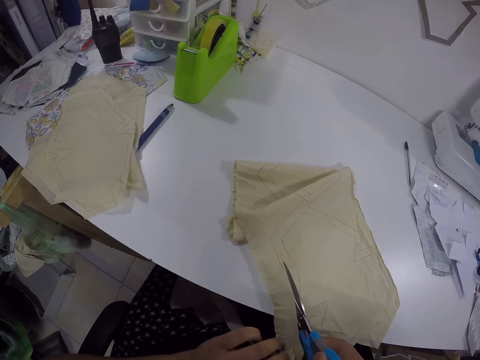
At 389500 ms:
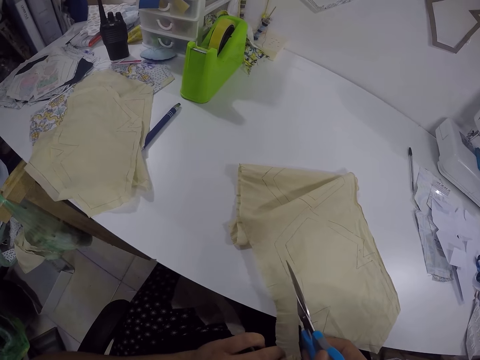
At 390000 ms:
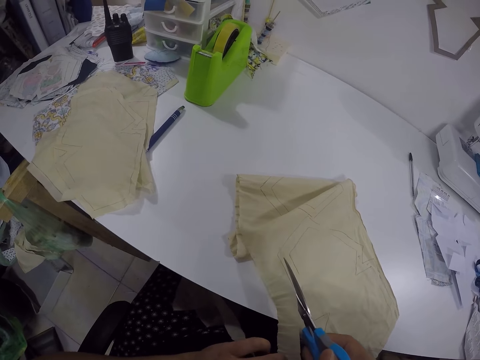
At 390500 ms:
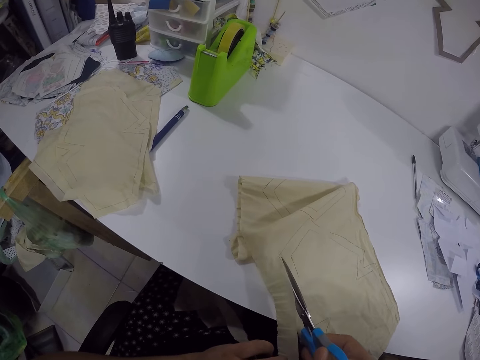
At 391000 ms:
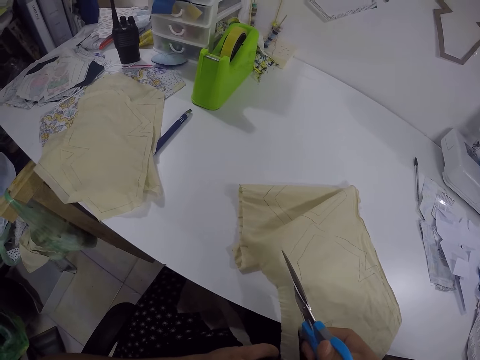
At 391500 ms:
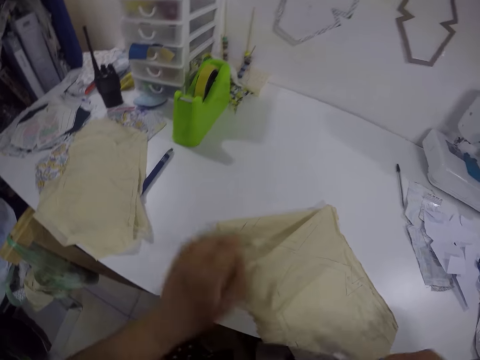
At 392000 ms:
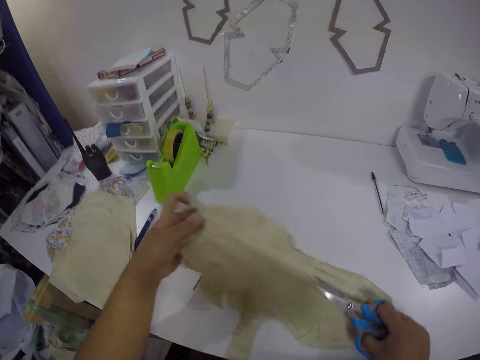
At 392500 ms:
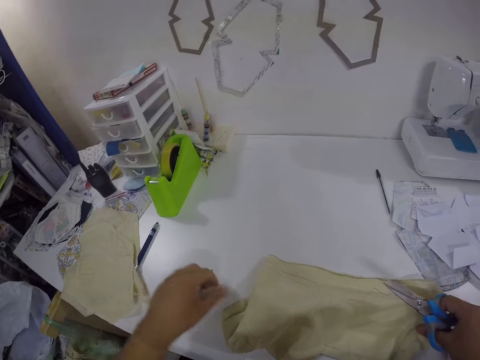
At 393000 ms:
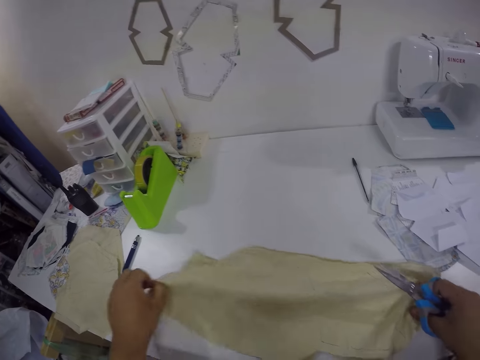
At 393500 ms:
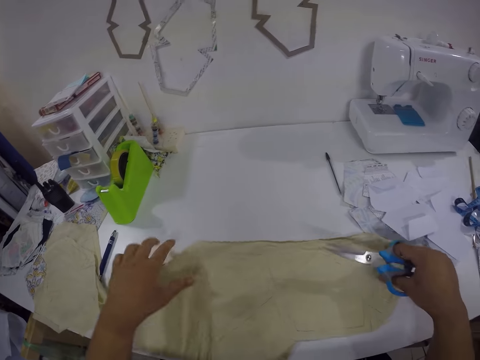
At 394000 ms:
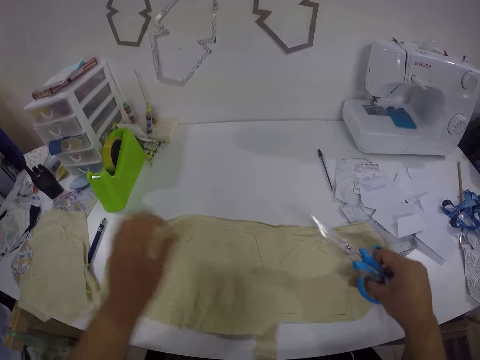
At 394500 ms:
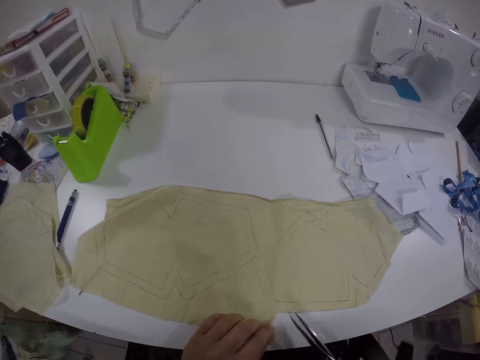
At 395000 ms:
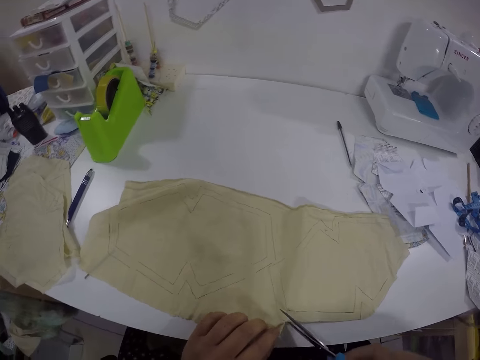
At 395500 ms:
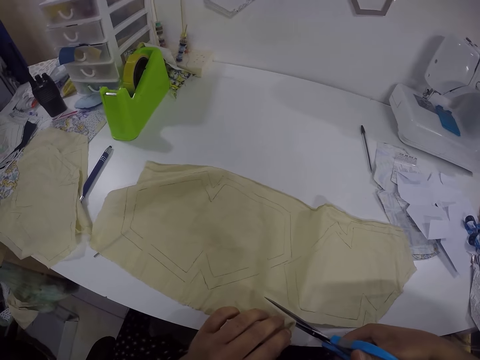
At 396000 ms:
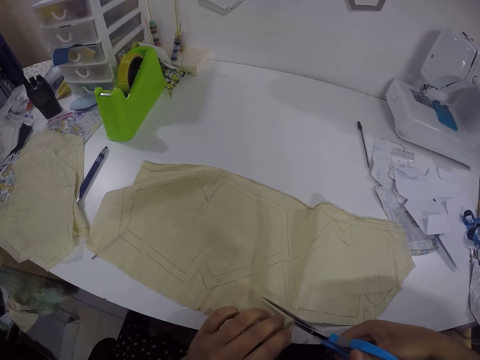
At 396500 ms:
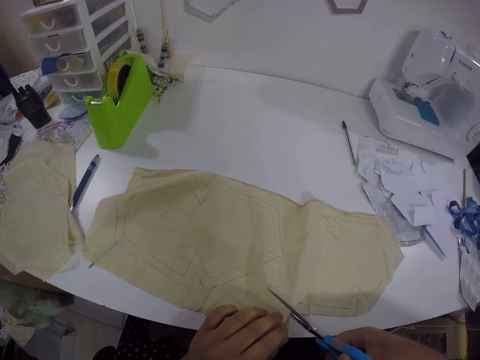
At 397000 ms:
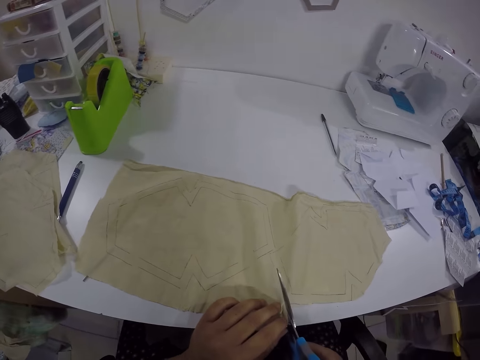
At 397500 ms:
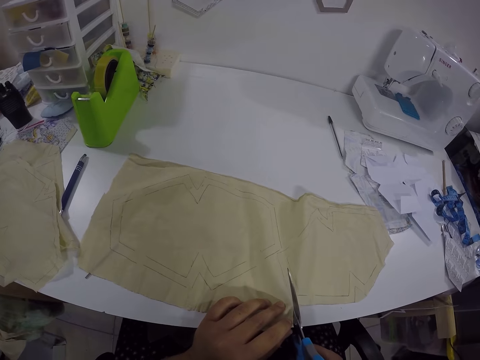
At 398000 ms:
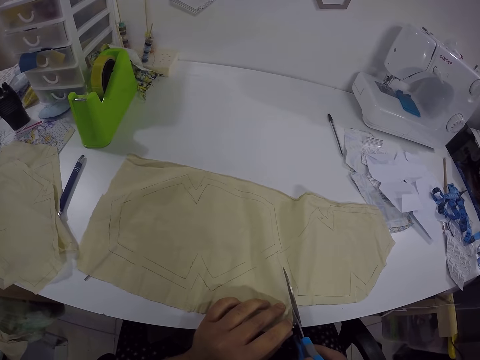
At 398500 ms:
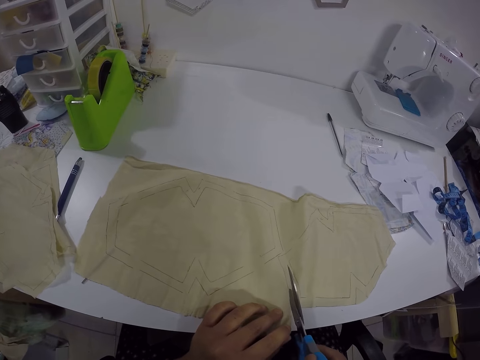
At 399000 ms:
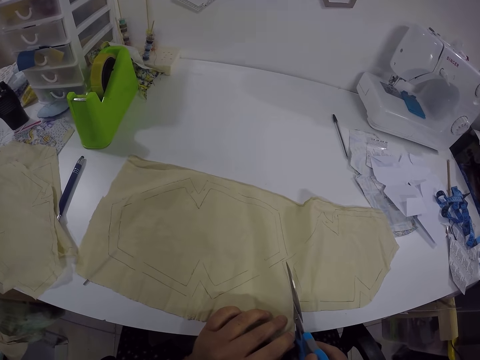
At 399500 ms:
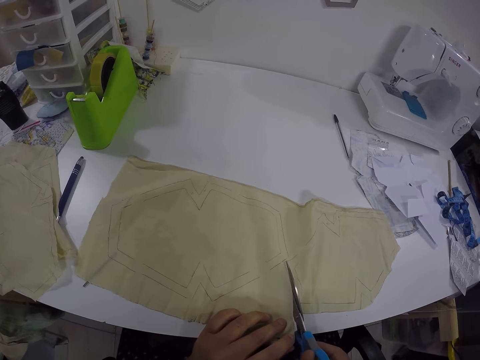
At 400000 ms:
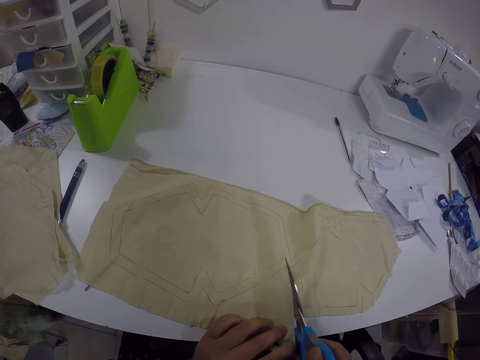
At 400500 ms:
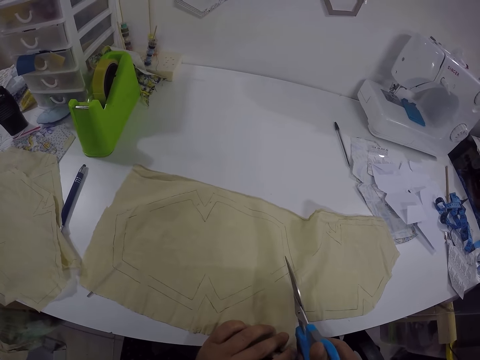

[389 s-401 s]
The camera wearer adjusts the cloth on the table with both hands. He cuts the cloth on the table with the scissors in his right hand.

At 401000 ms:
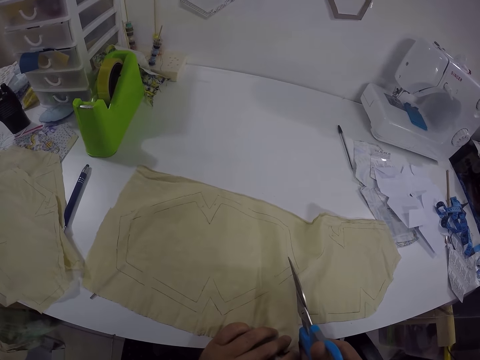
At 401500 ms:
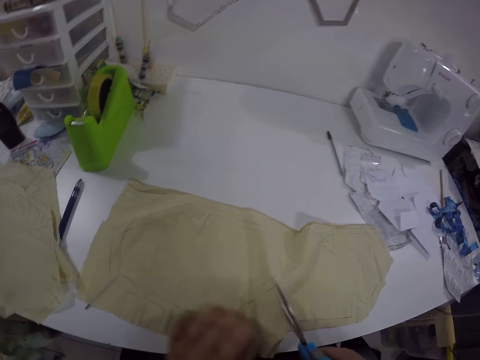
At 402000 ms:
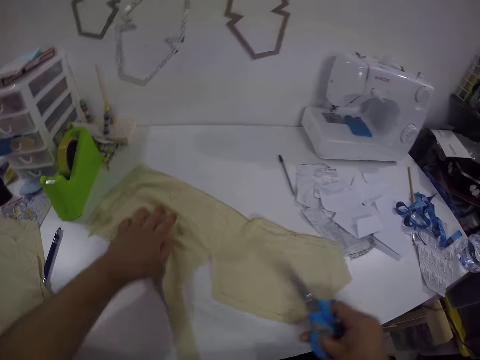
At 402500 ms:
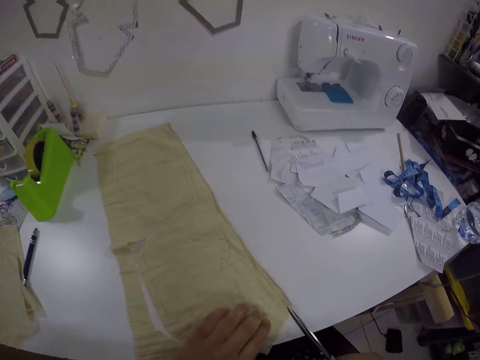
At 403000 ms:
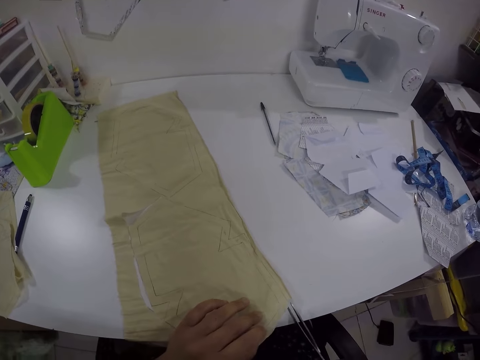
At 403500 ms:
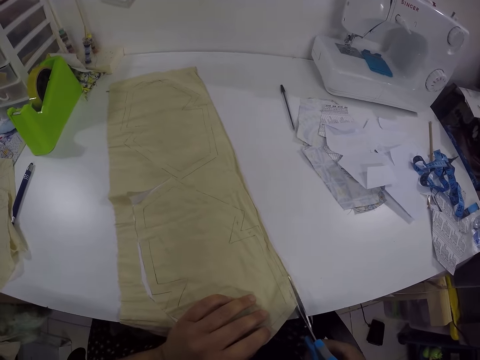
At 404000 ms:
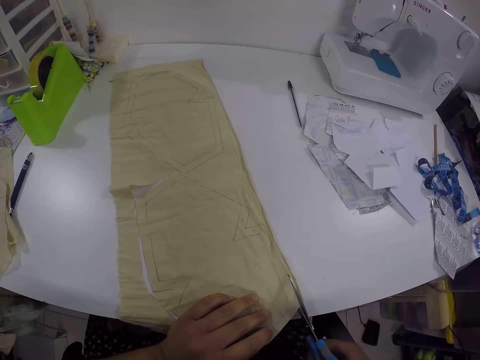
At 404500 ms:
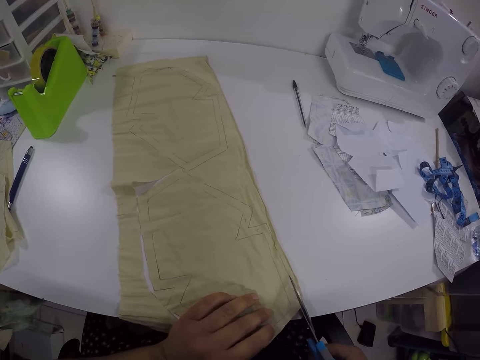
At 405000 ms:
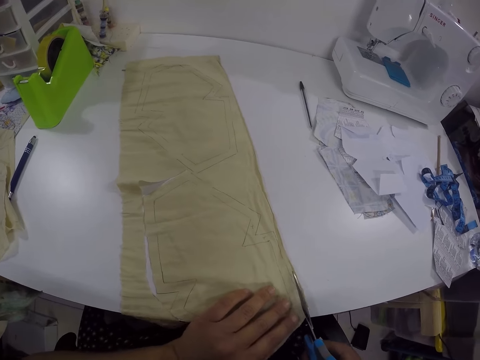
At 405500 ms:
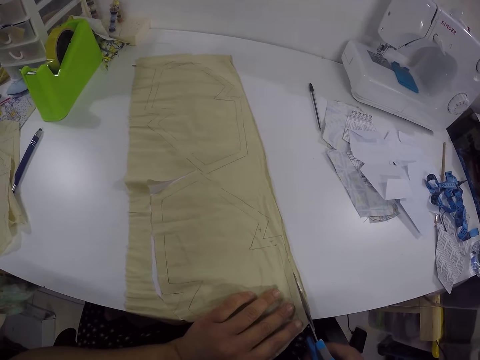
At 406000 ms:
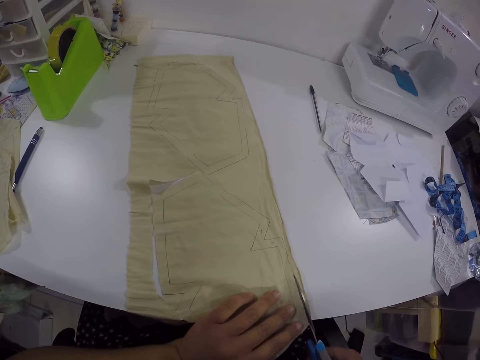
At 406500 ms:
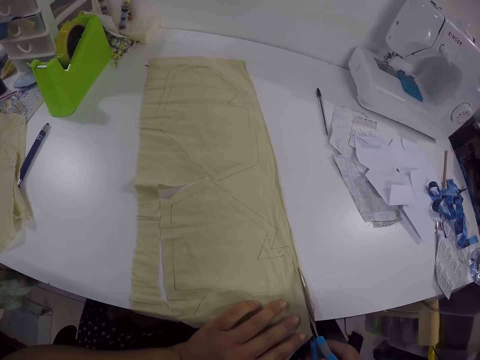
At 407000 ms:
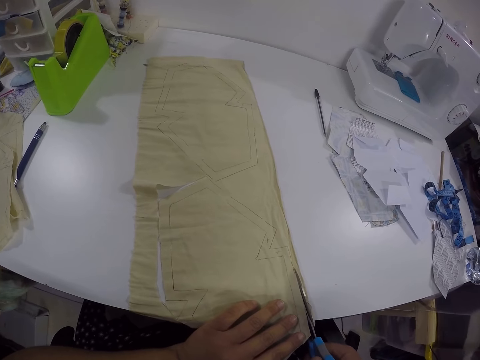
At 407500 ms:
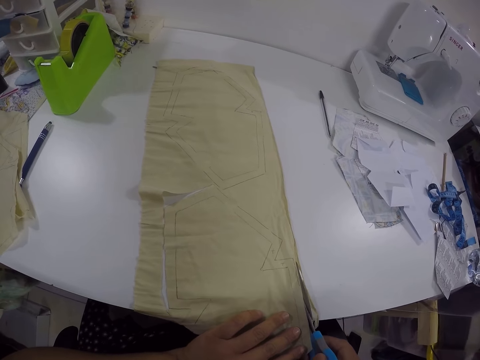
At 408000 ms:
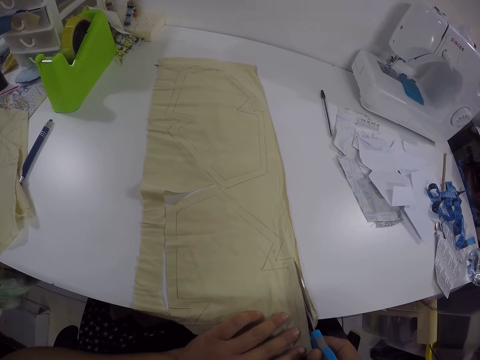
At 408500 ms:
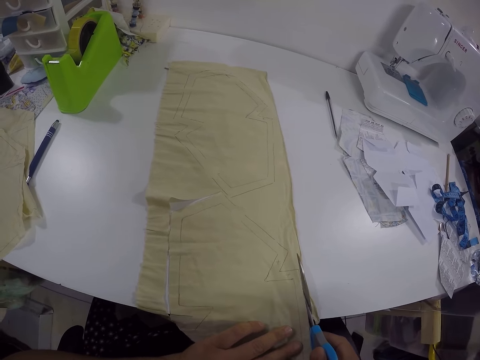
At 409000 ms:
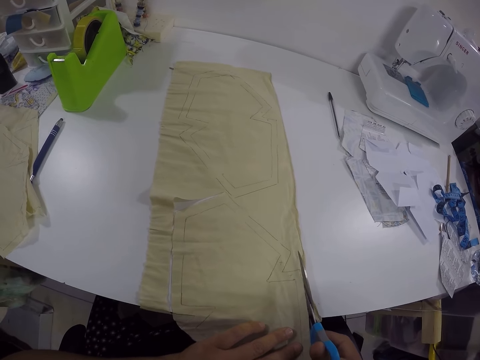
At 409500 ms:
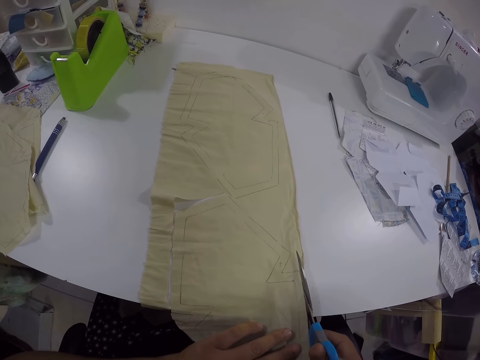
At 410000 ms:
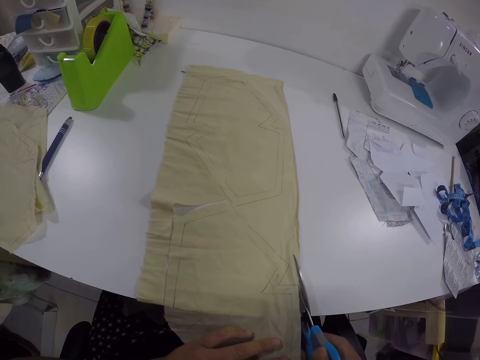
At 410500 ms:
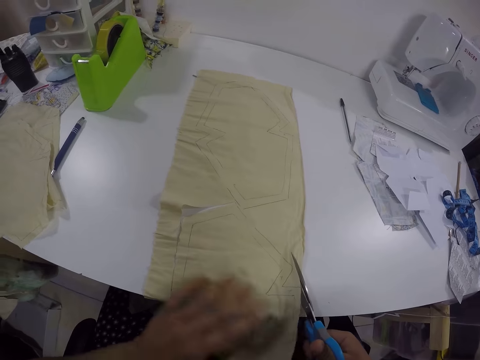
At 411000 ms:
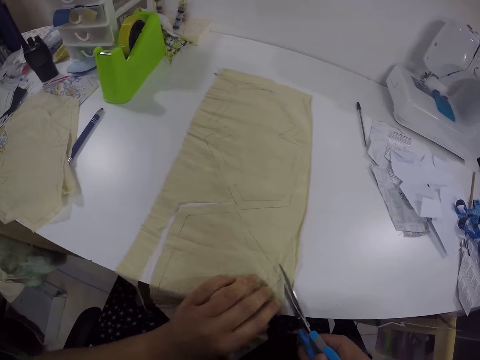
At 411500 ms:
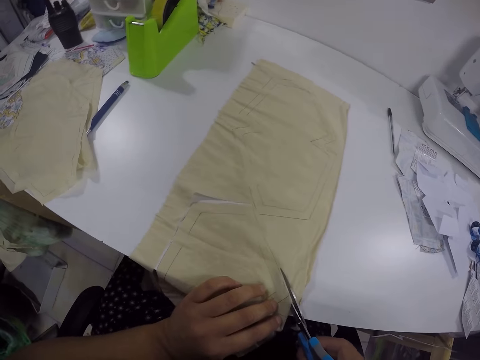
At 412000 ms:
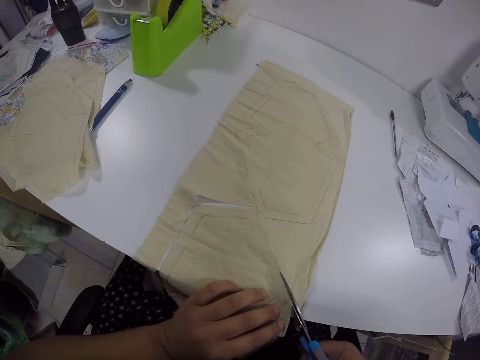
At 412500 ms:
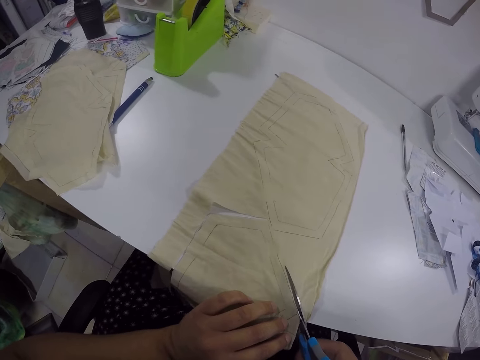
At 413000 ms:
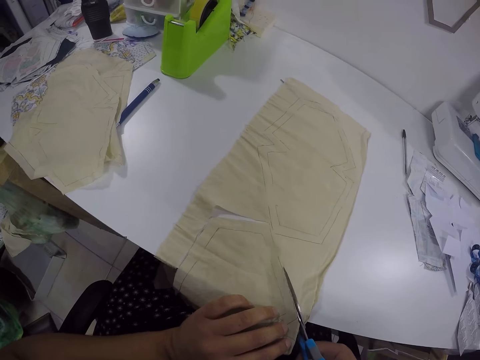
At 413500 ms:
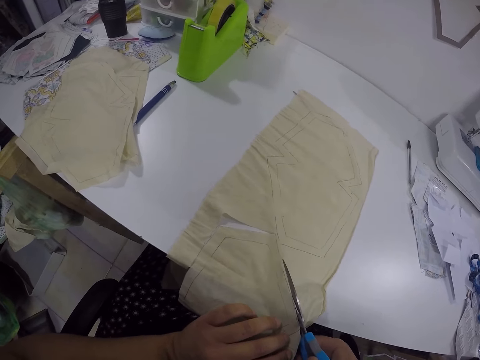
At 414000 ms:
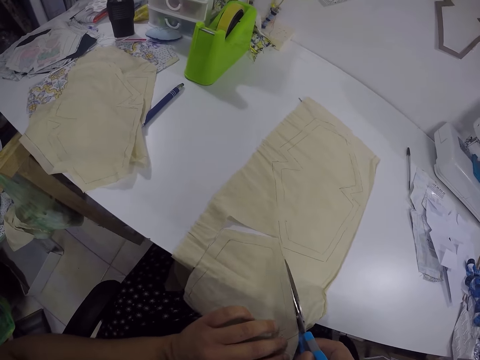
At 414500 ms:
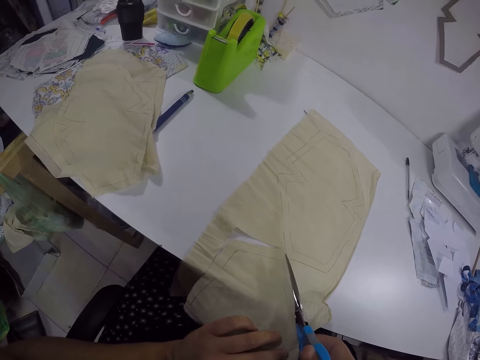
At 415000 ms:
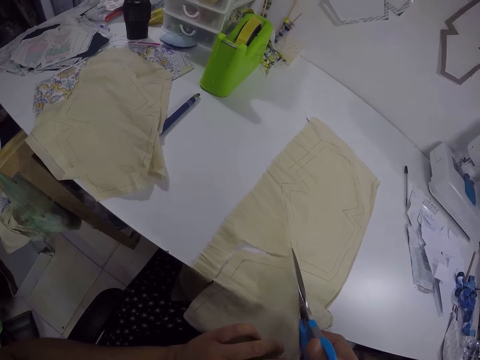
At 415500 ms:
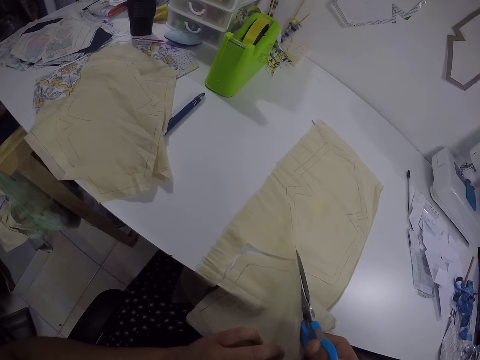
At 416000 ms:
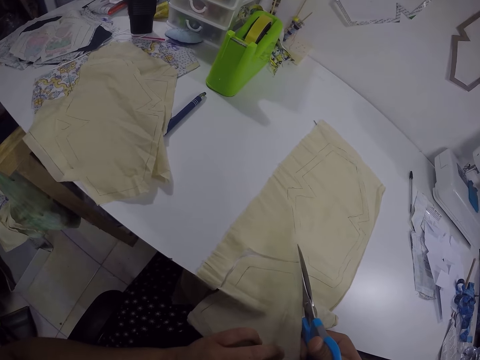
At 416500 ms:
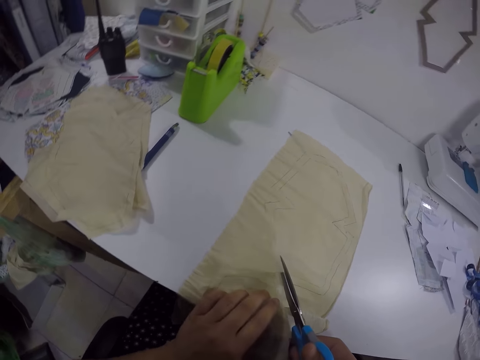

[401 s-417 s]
The camera wearer adjusts the cloth on the table with his left hand. He adjusts the cloth on the table with his right hand. He cuts the cloth on the table with the scissors in his right hand. He adjusts the cloth on the table with his left hand. He cuts a piece from the cloth on the table with the scissors in his right hand.
